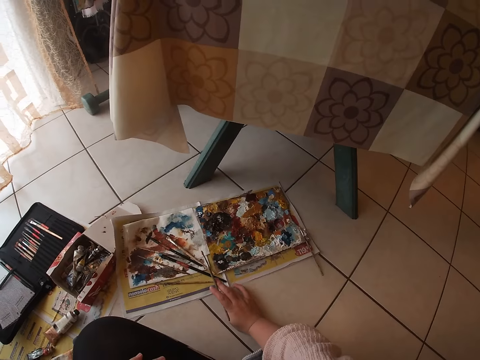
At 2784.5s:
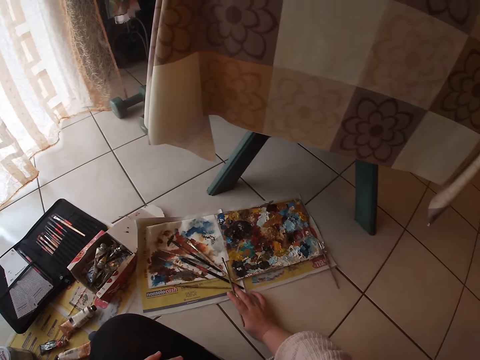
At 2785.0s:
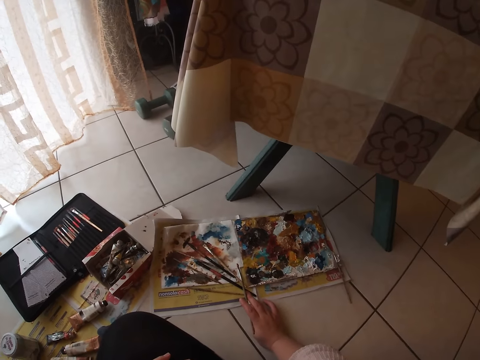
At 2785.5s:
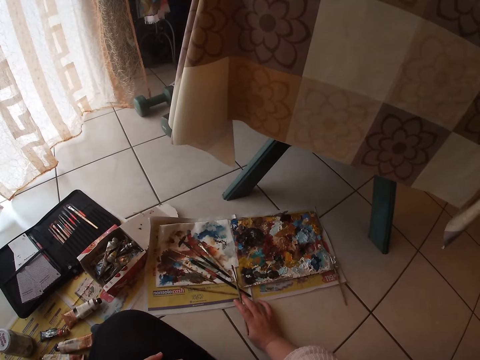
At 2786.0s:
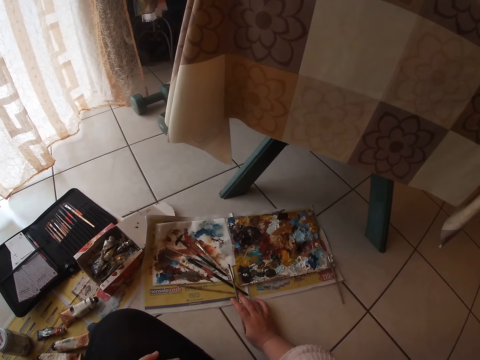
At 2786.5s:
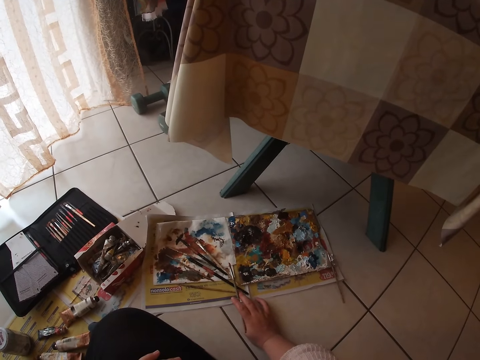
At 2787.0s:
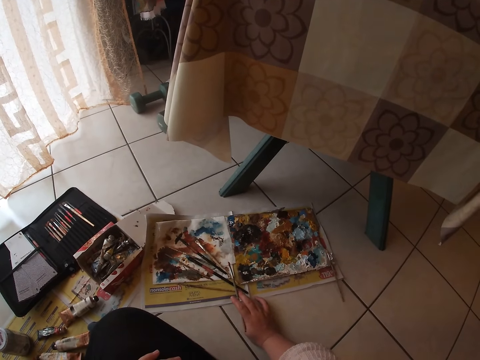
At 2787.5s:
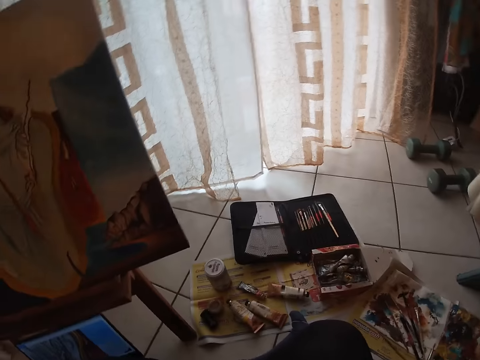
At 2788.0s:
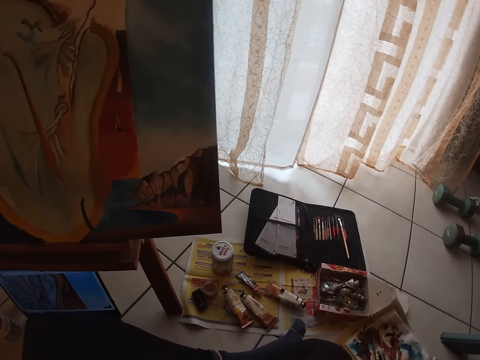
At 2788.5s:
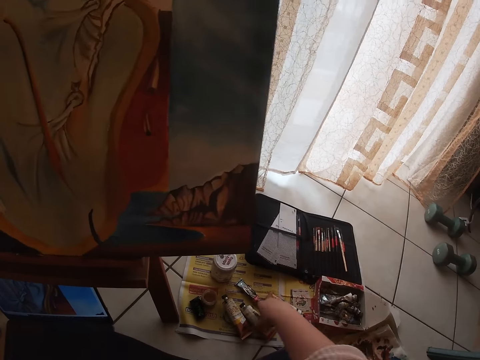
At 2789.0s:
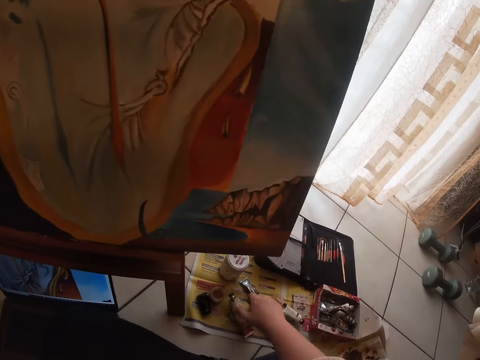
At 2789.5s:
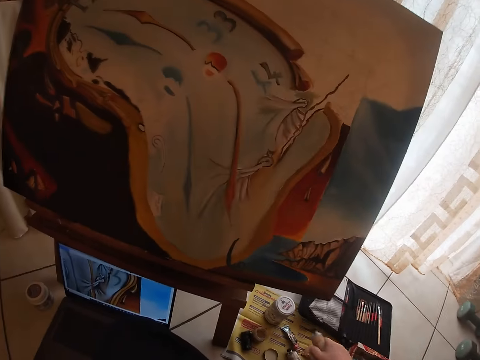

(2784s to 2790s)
The camera wearer looks around the room. He picks up the acrylic paint tube with his right hand.

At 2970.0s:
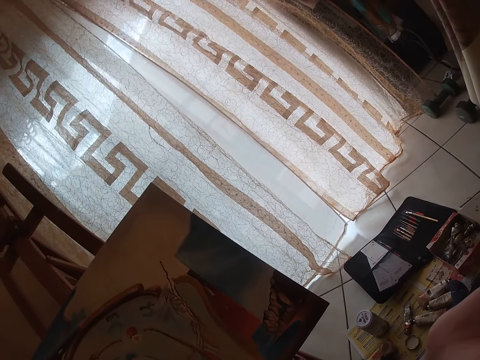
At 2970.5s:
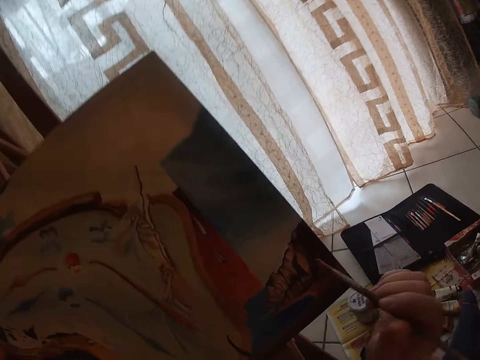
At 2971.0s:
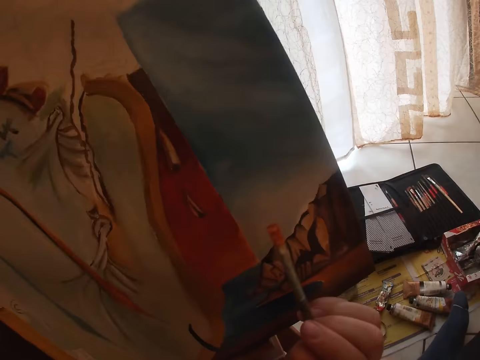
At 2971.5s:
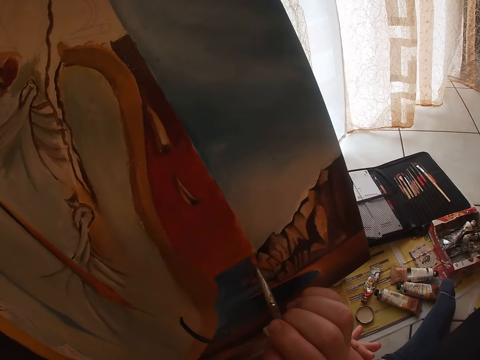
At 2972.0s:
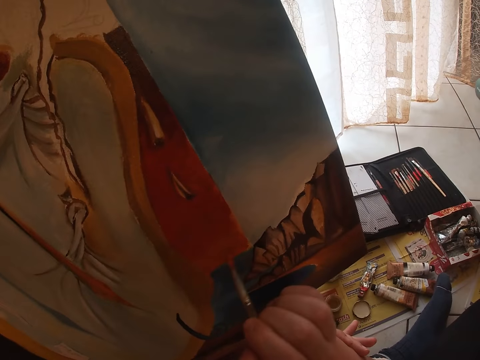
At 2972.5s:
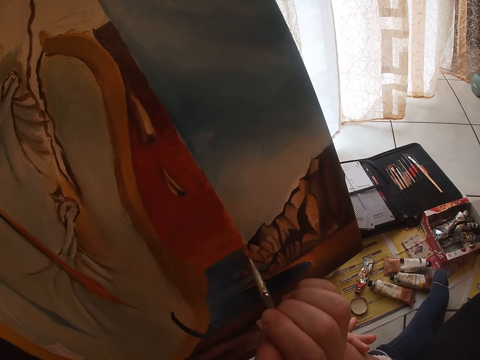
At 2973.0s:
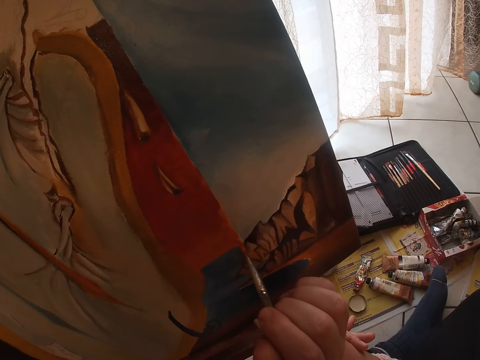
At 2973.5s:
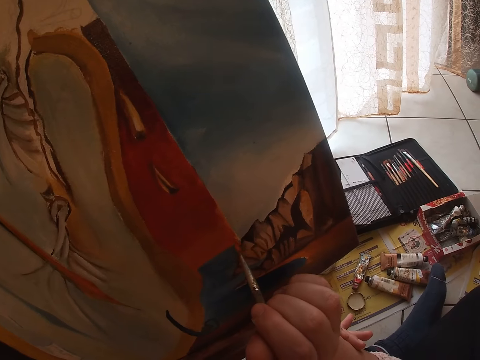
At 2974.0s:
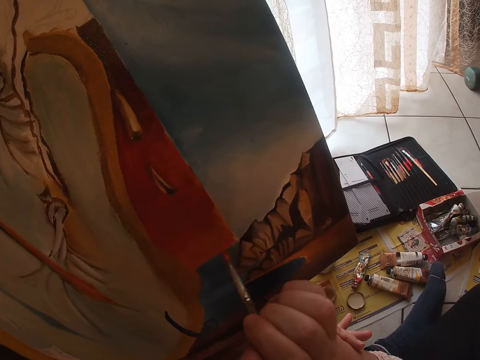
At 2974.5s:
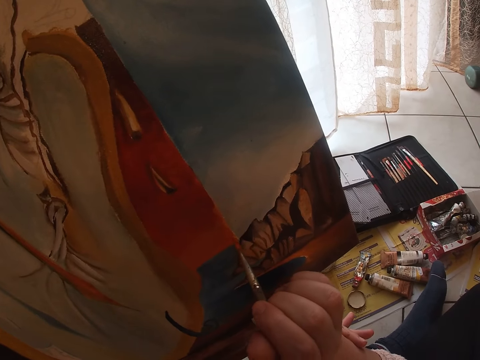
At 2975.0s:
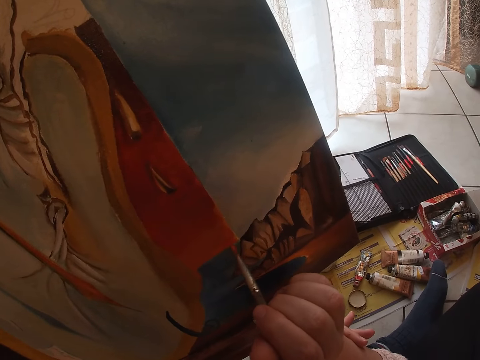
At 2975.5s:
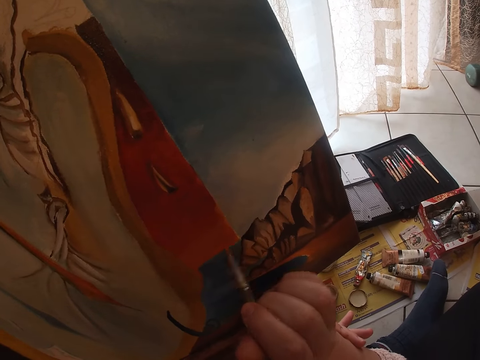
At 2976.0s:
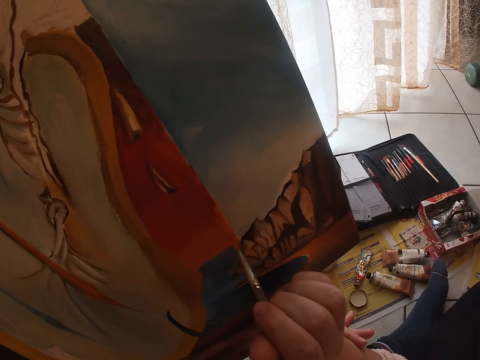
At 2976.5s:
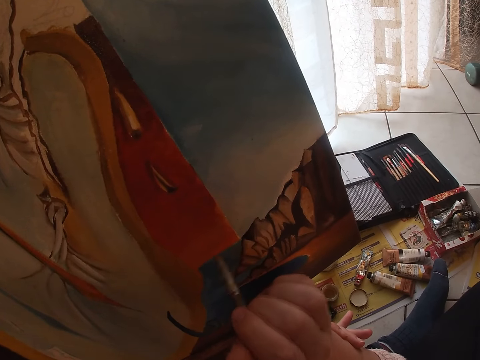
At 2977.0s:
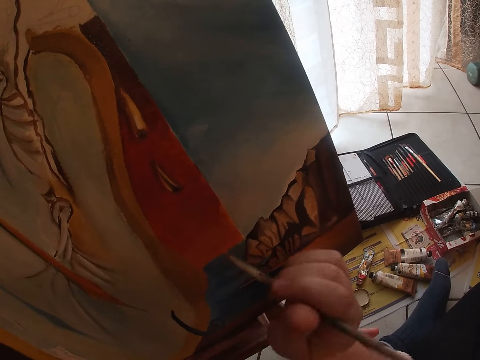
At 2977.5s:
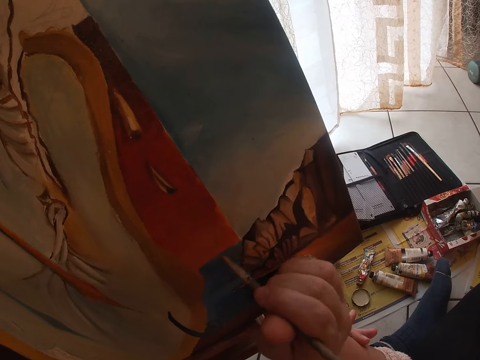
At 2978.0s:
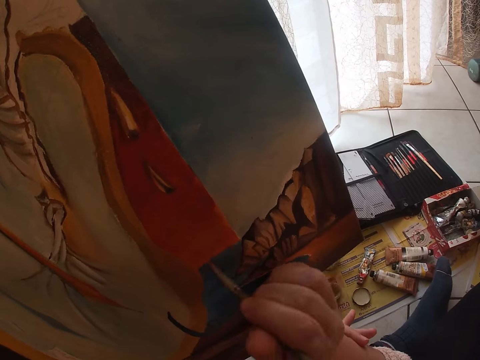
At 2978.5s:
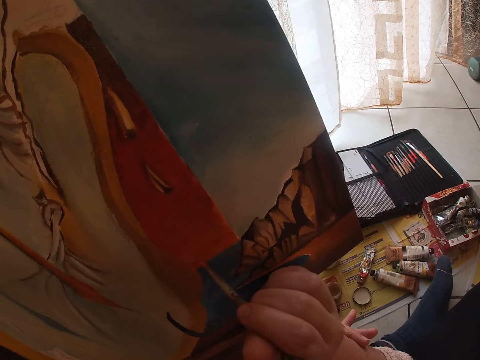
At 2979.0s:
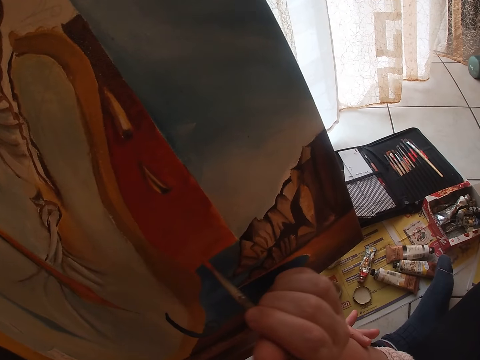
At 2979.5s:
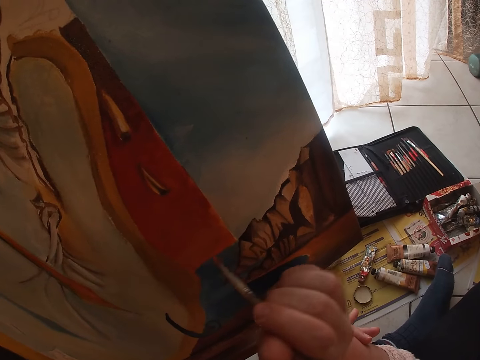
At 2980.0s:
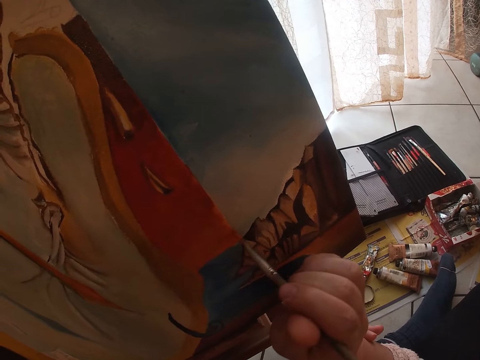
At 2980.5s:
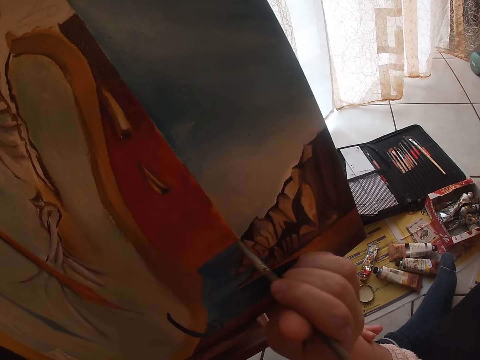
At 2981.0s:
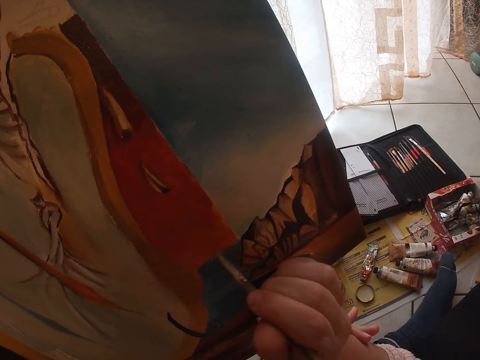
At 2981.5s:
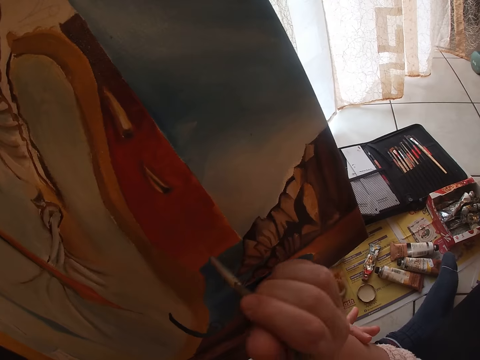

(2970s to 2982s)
The camera wearer paints the painting on the canvas using the brown paintbrush with his right hand.

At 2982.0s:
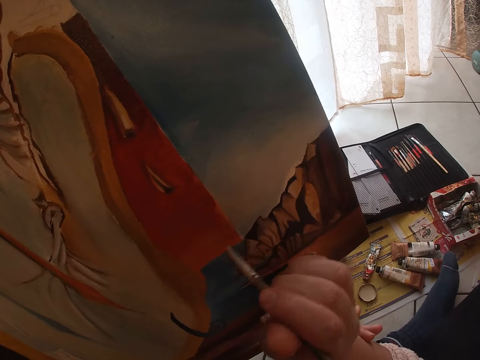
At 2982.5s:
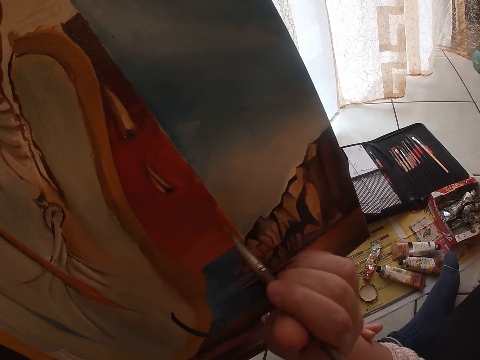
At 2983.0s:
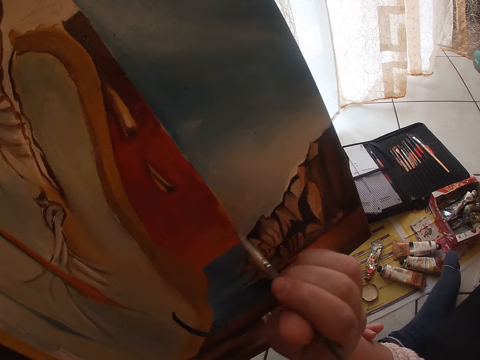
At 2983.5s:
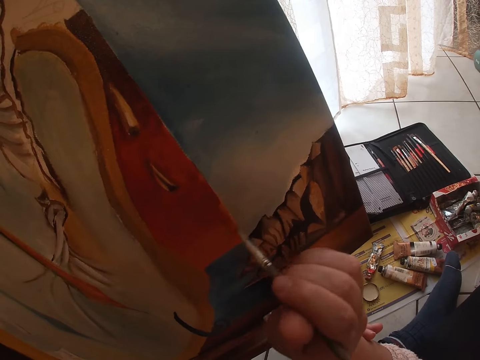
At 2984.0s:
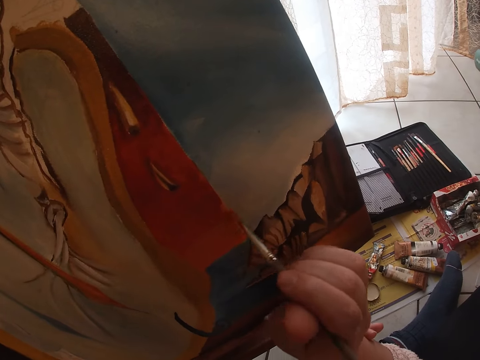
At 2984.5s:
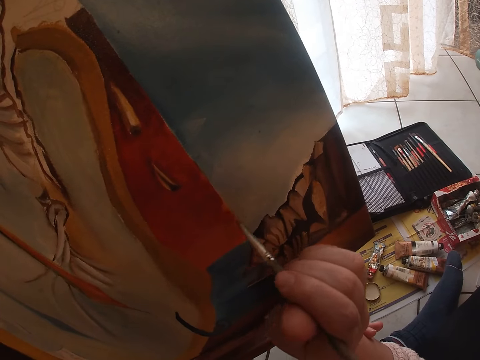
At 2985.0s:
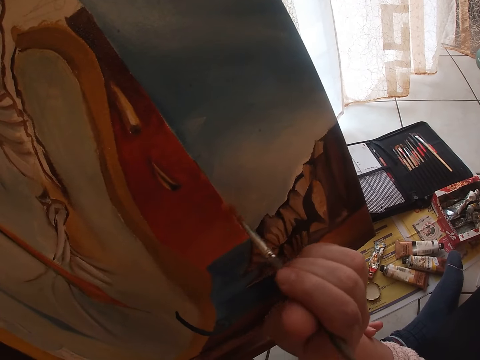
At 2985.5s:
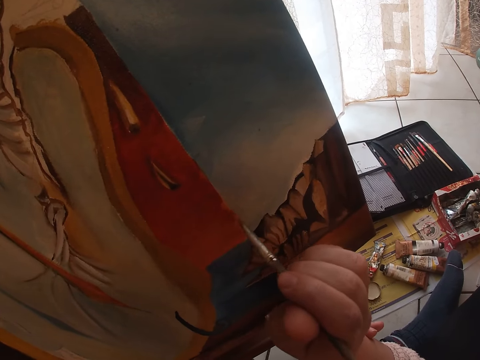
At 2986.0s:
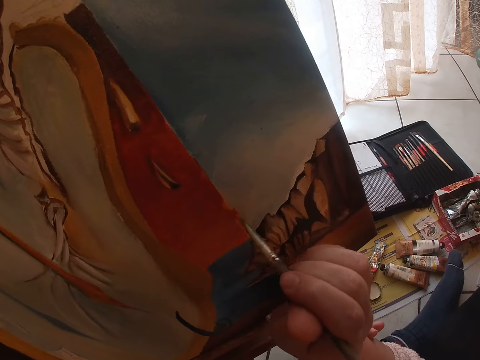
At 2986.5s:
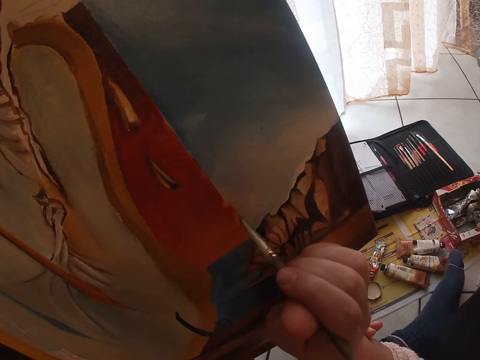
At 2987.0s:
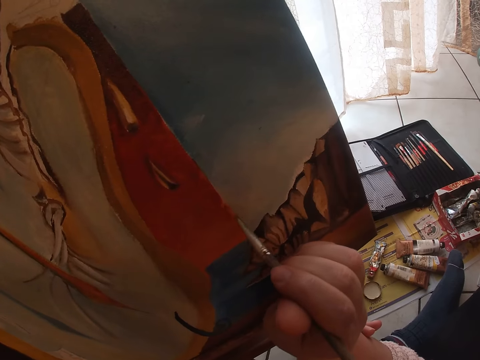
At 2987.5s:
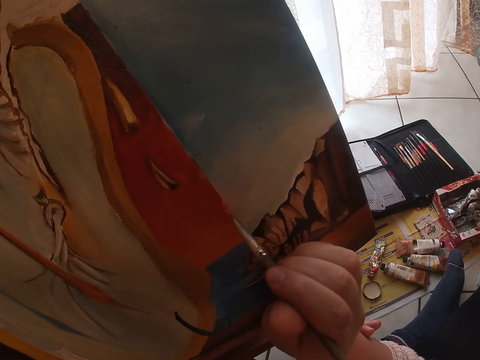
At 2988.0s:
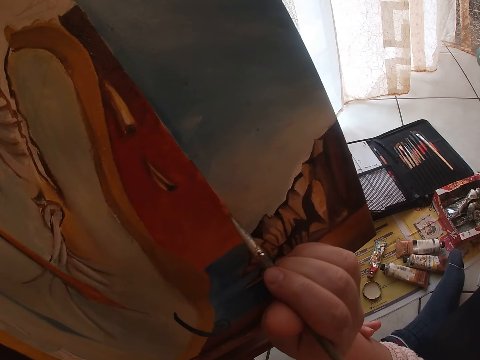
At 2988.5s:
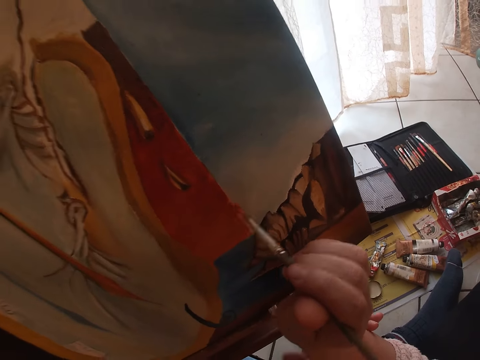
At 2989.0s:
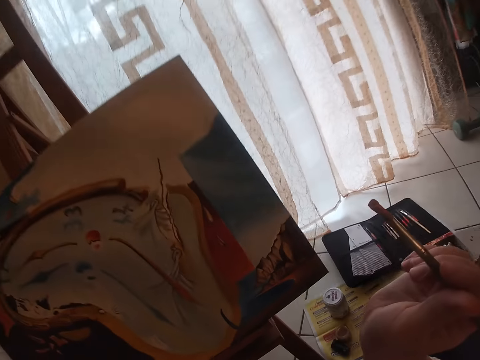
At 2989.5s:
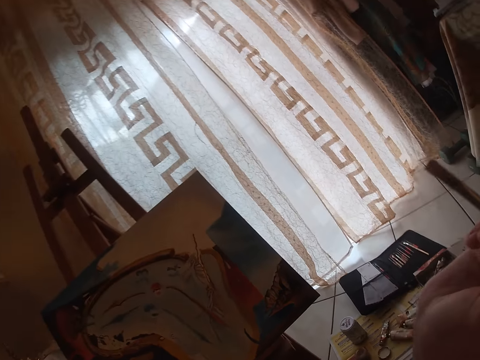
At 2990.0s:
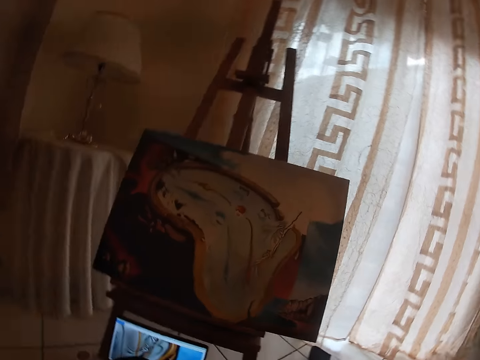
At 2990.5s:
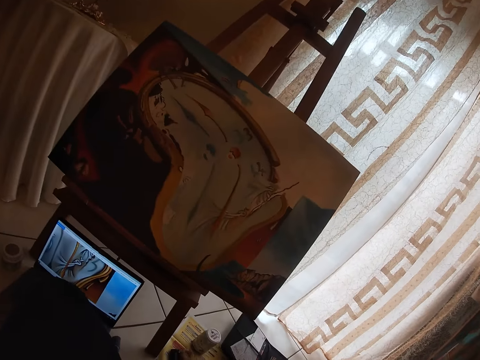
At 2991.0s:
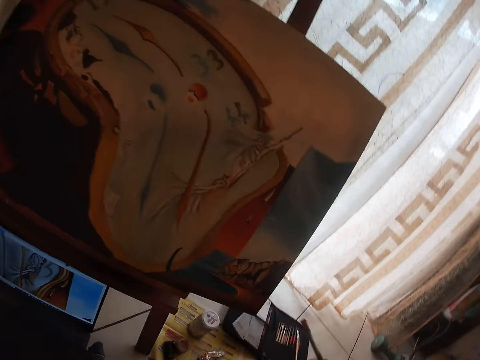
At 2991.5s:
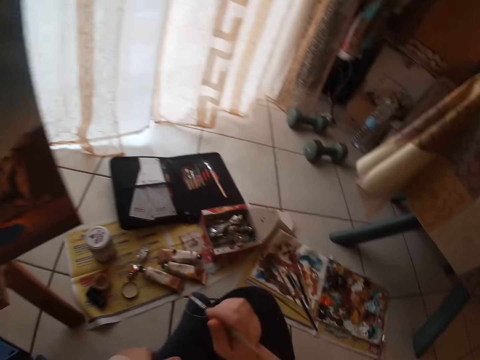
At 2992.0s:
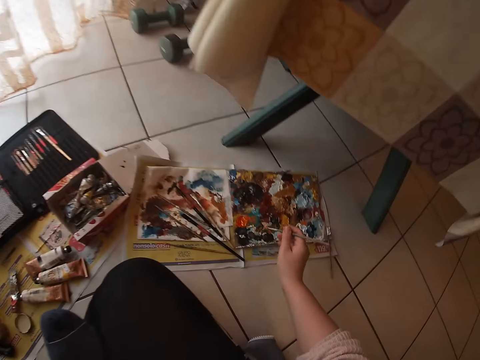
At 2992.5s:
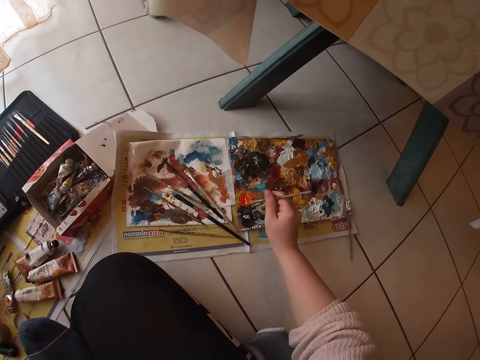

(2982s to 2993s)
The camera wearer holds the brown brush with his right hand. He looks around a room.
